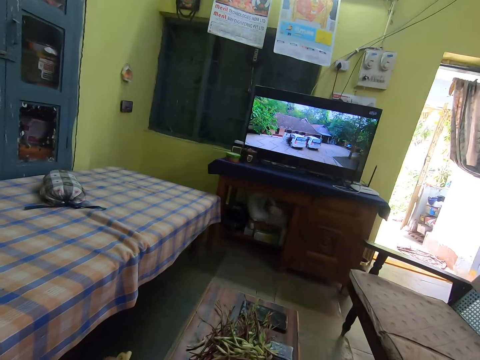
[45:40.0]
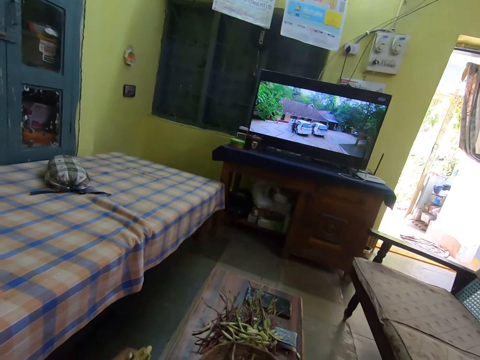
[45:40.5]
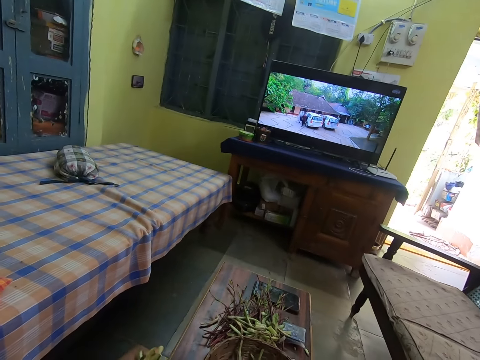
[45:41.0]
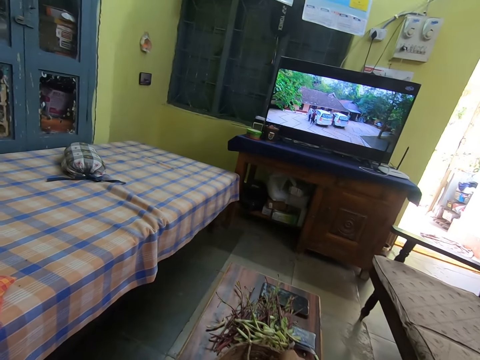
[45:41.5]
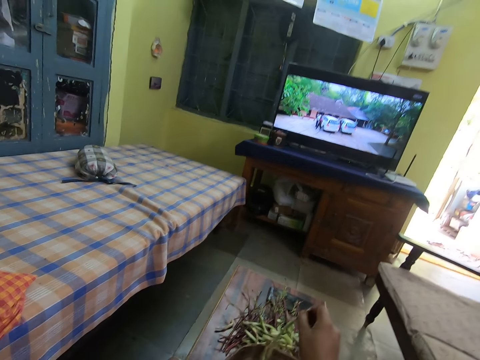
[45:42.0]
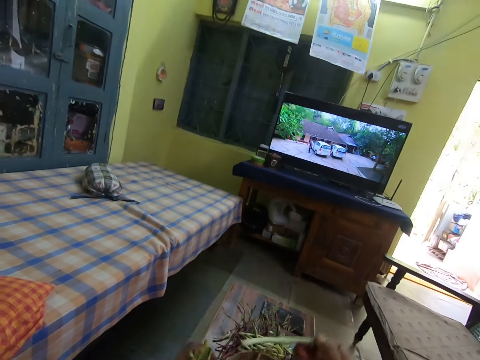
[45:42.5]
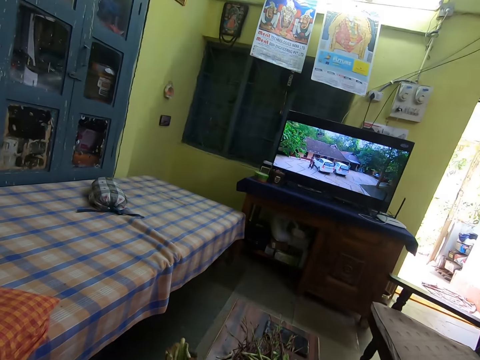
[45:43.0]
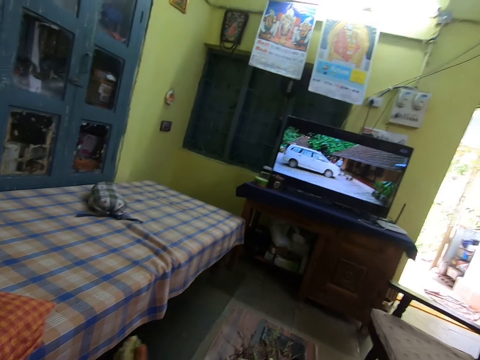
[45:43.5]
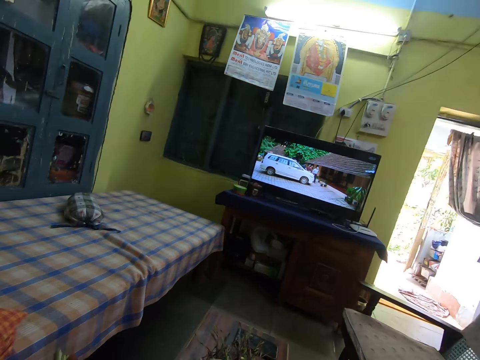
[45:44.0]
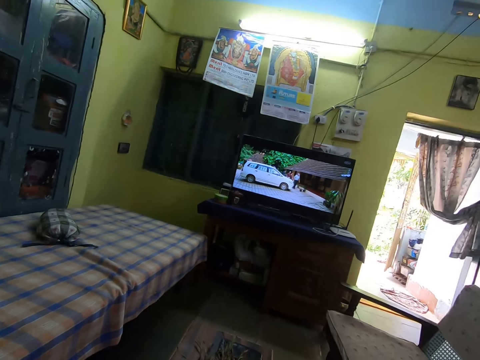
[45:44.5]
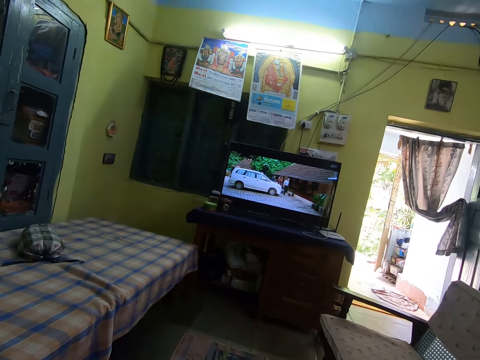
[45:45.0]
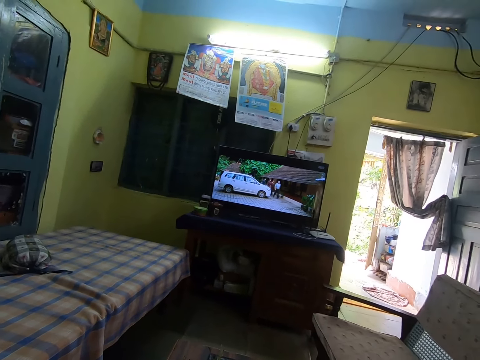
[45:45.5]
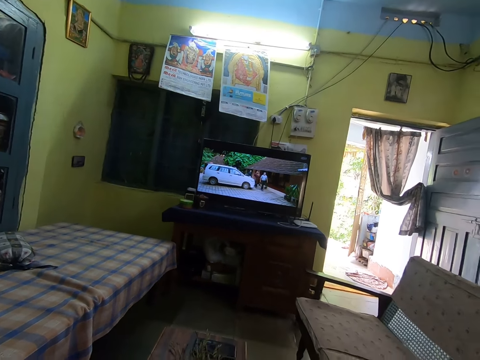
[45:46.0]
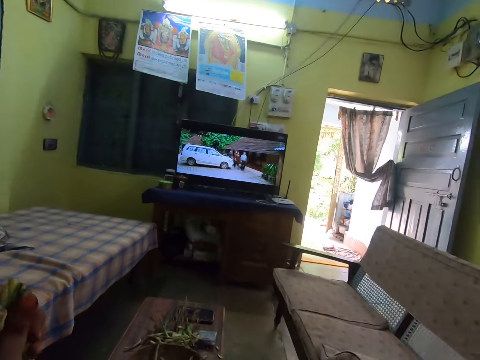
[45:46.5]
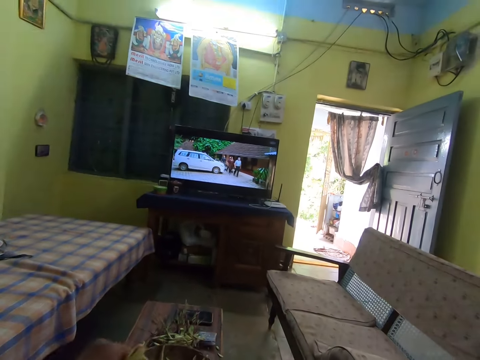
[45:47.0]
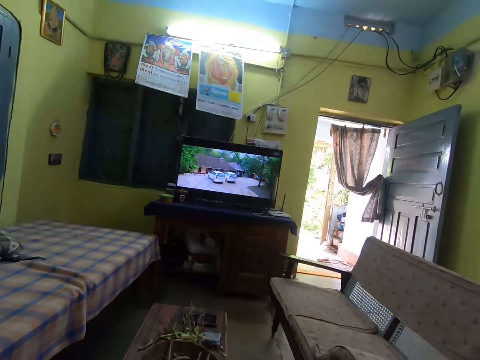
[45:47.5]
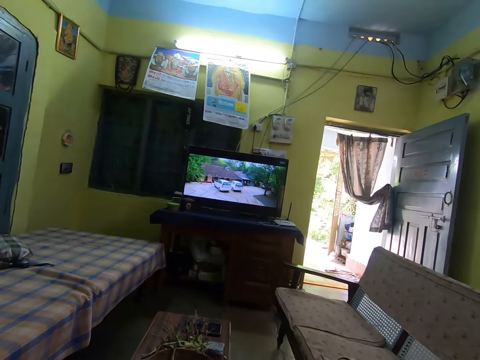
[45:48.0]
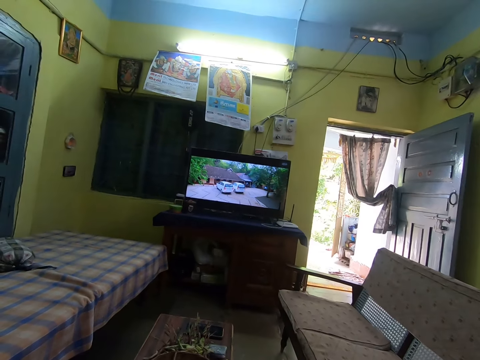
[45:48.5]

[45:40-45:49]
The camera wearer picks a bean pod from the basket. They put the bean pod on the left hand.

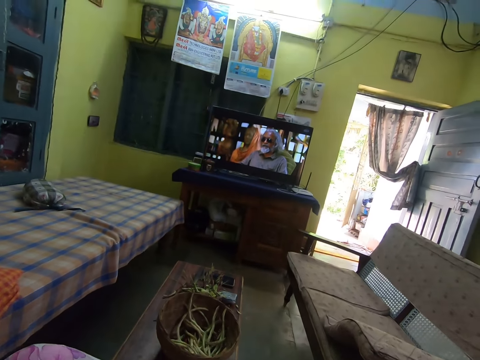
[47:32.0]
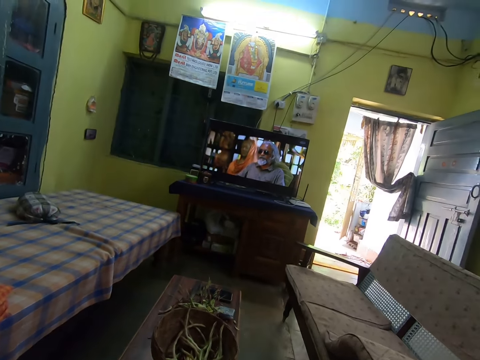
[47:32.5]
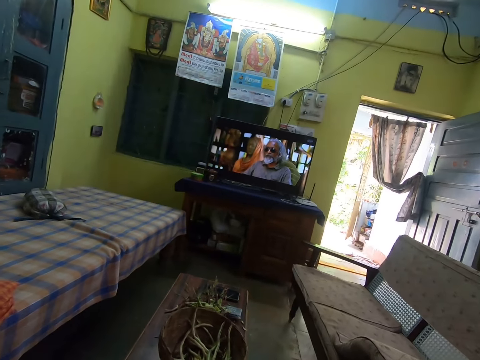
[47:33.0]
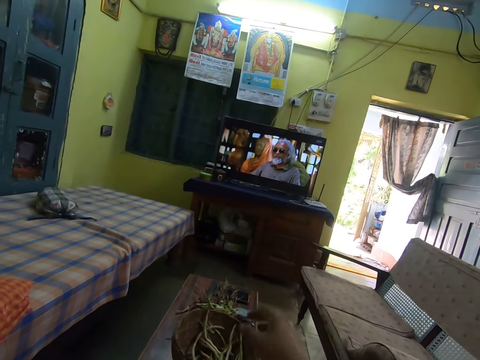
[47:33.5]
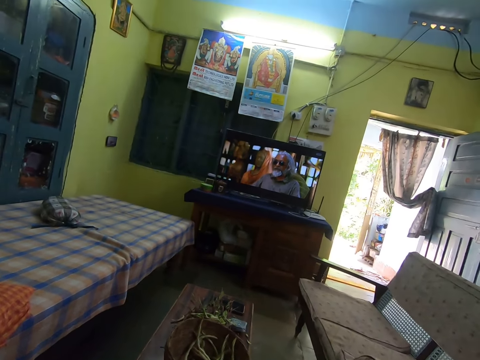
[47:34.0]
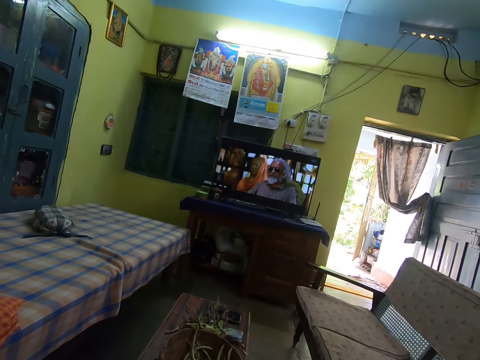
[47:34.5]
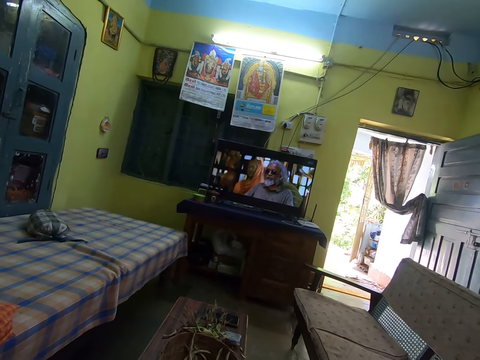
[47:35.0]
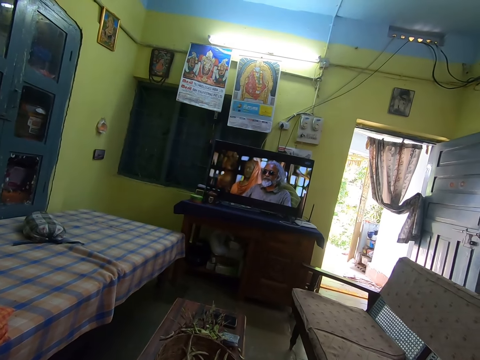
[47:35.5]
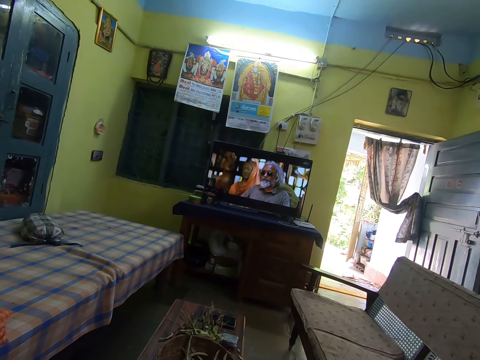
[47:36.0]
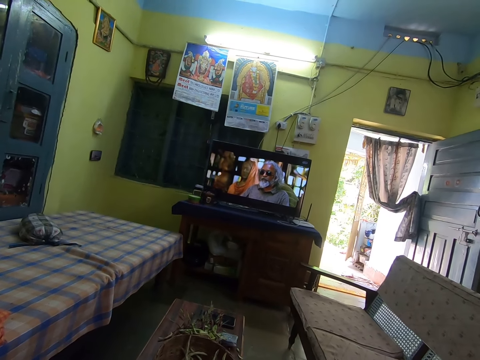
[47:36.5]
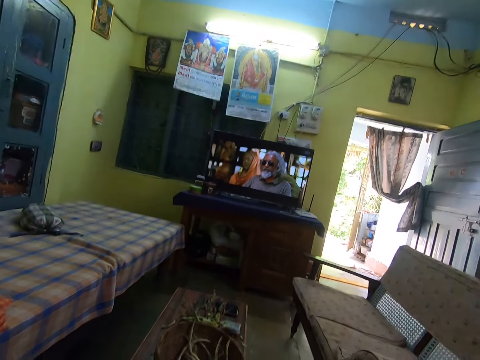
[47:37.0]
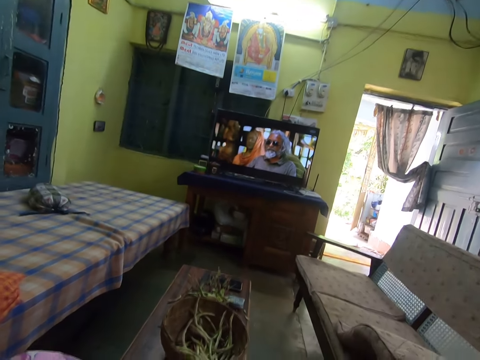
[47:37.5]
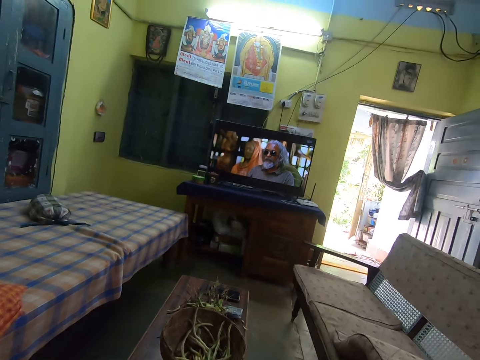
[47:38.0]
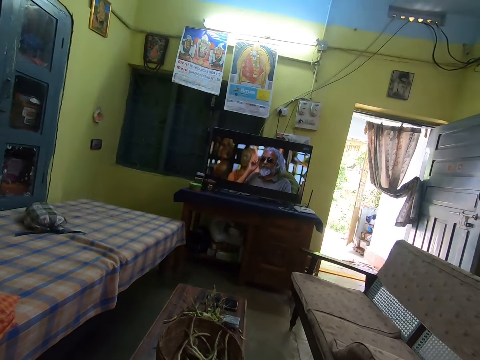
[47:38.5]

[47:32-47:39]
The camera wearer throws the bean pod in the basket.

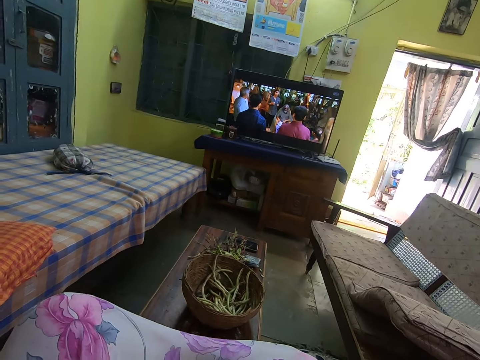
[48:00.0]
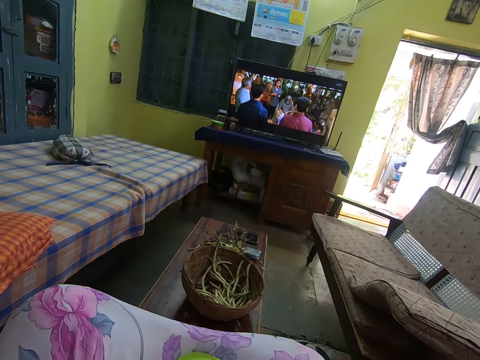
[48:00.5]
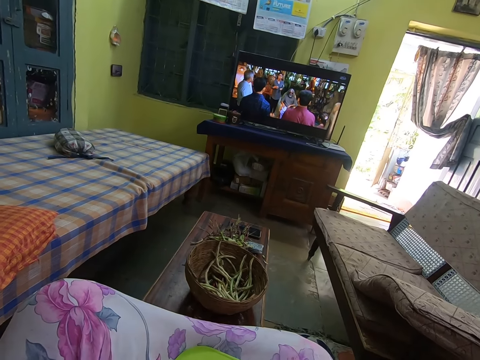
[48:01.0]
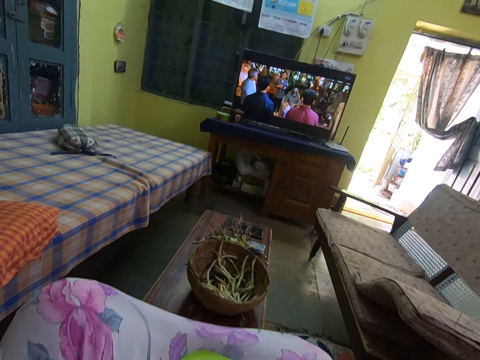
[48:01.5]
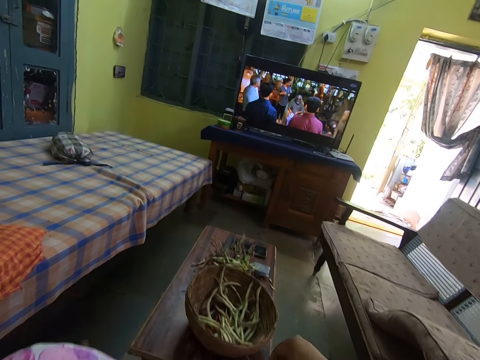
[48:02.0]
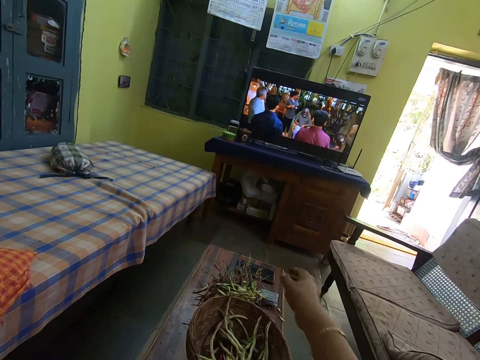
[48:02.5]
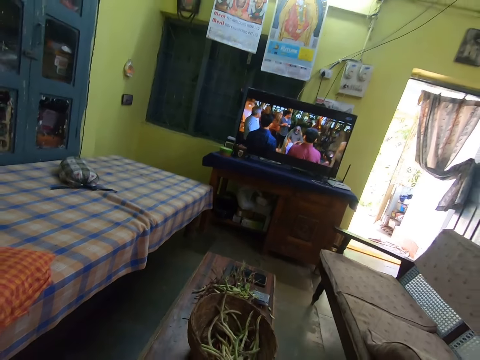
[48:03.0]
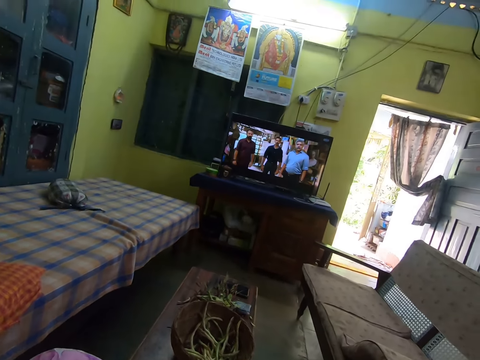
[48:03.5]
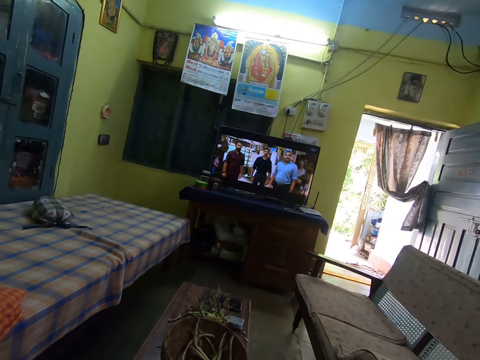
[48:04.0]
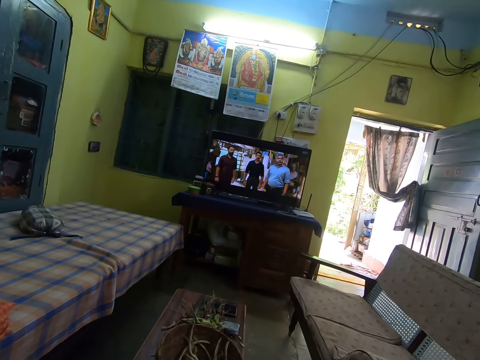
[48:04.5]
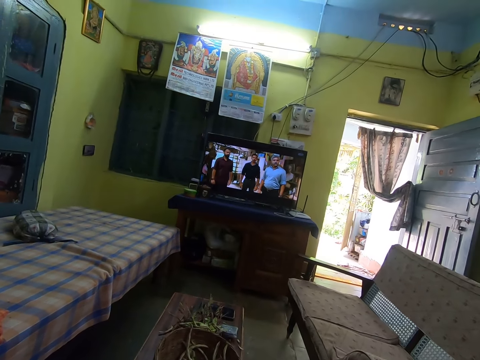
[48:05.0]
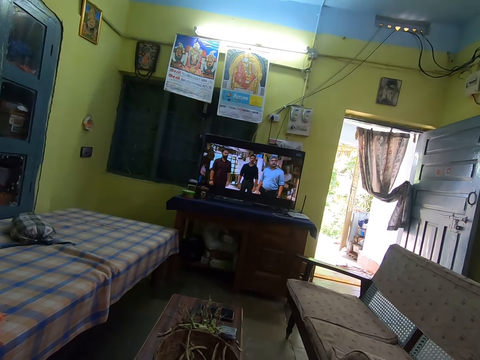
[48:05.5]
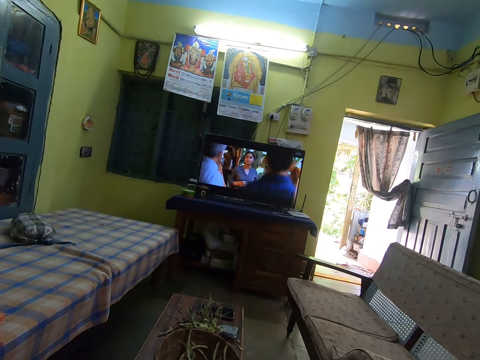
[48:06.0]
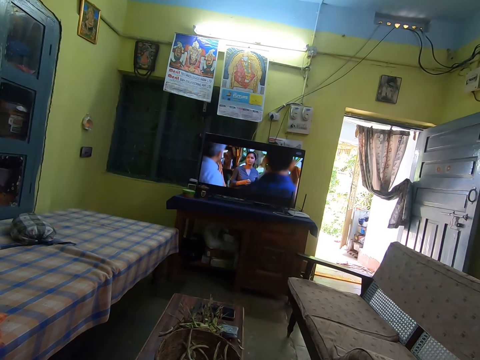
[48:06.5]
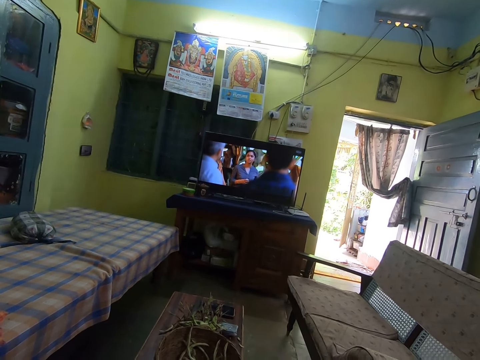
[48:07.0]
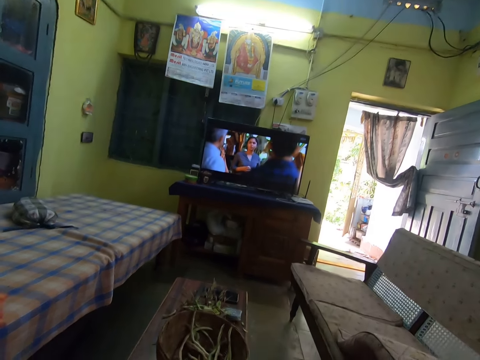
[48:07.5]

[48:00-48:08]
The camera wearer throws a speck of vegetable in her right hand into the bowl on the table.

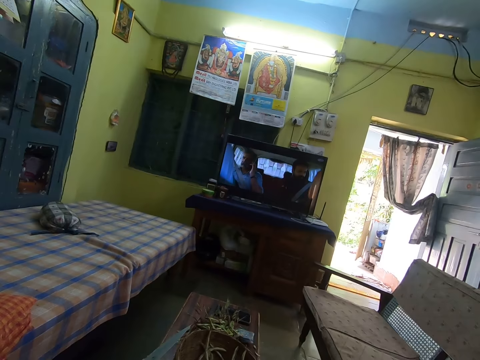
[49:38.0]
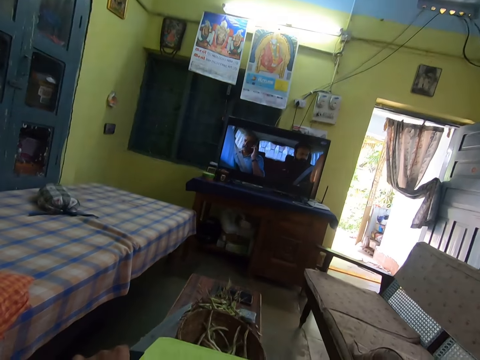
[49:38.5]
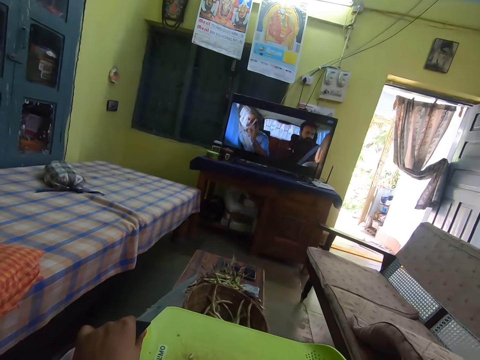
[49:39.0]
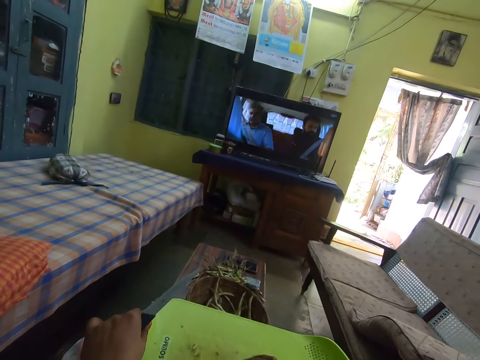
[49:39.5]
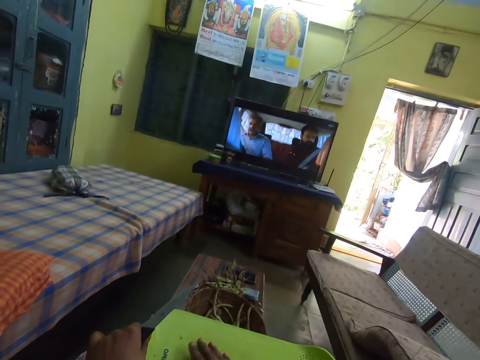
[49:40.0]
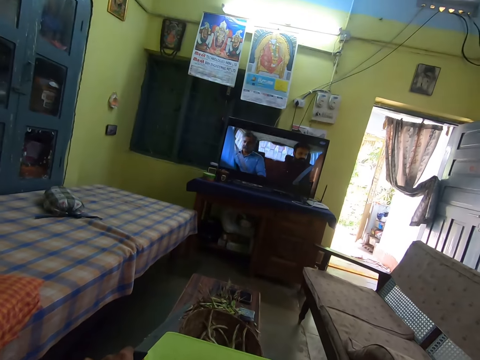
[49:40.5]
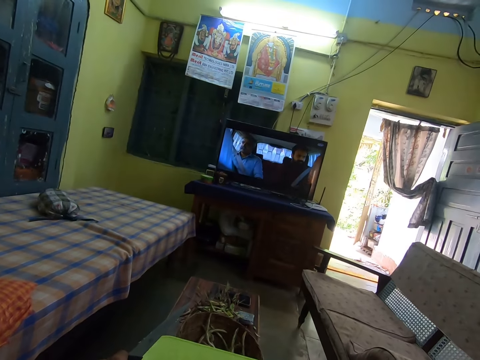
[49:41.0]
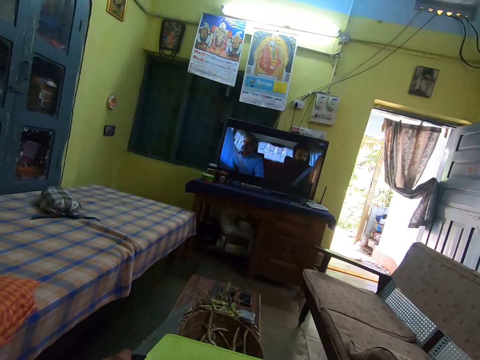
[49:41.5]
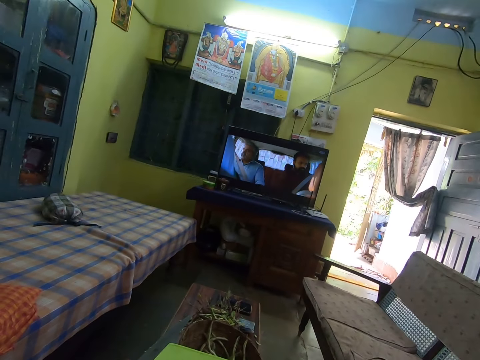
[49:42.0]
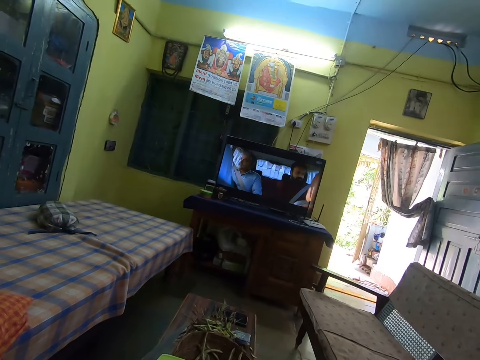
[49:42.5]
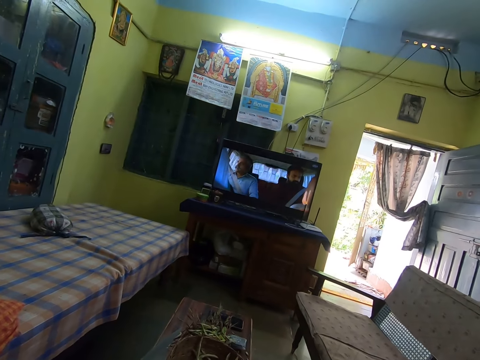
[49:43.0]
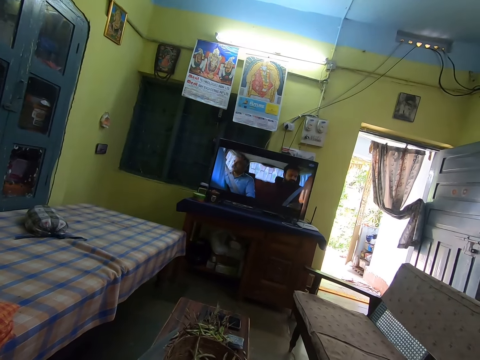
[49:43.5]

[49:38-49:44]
The camera wearer spreads out the vegetables on a tray with her right hand. She gathers the bean pod on the chopping board.
